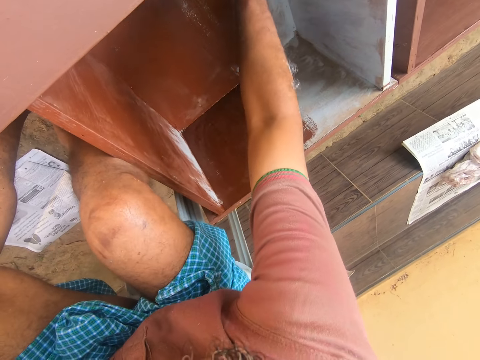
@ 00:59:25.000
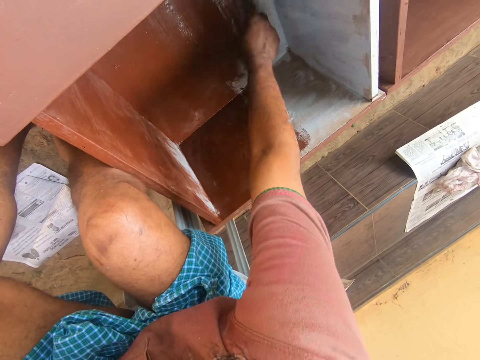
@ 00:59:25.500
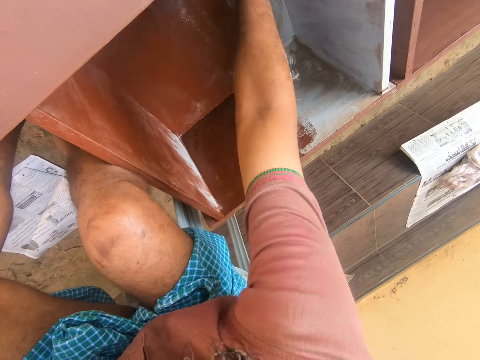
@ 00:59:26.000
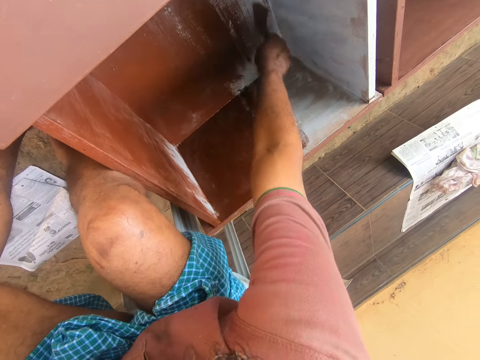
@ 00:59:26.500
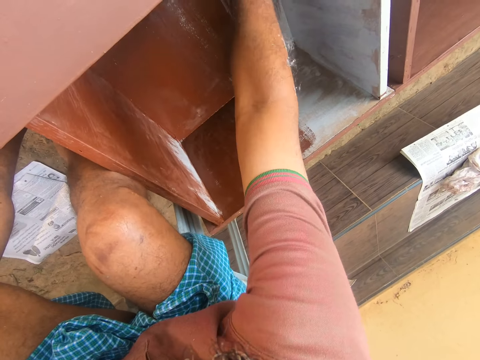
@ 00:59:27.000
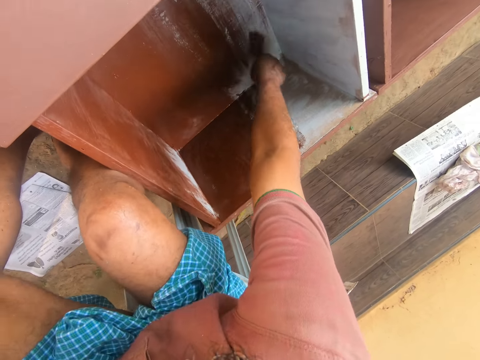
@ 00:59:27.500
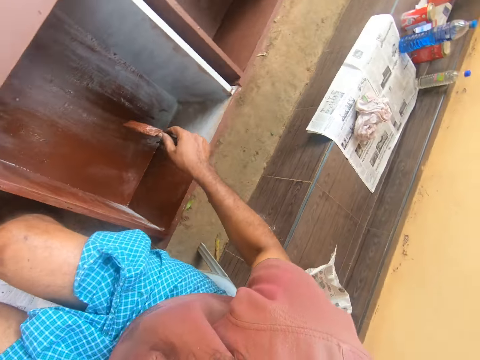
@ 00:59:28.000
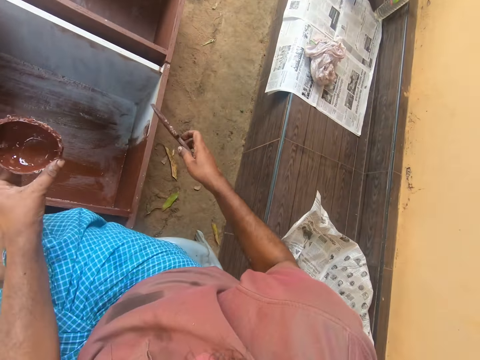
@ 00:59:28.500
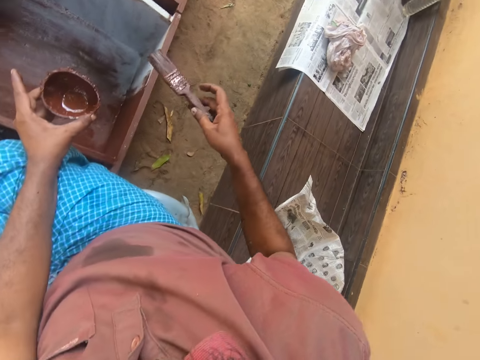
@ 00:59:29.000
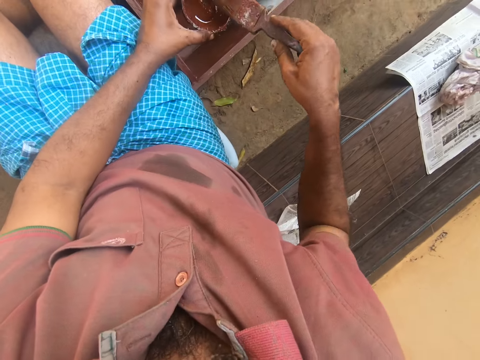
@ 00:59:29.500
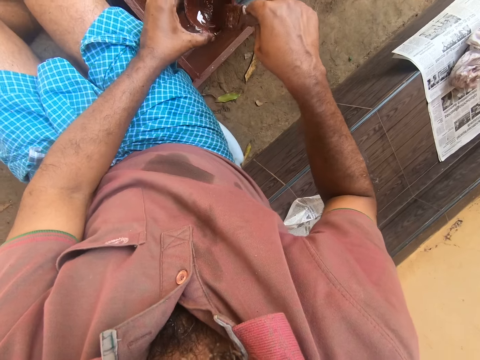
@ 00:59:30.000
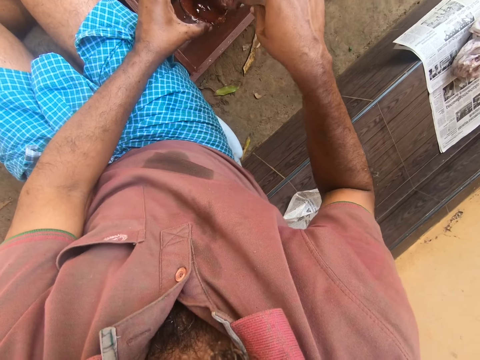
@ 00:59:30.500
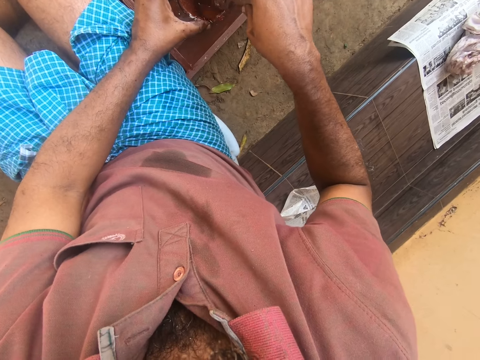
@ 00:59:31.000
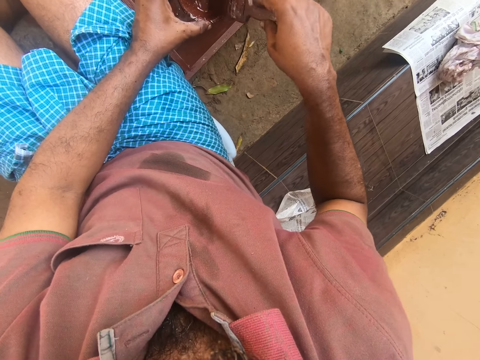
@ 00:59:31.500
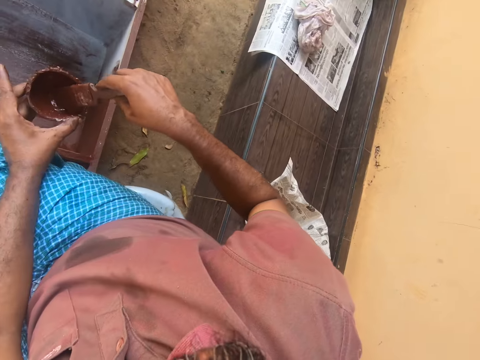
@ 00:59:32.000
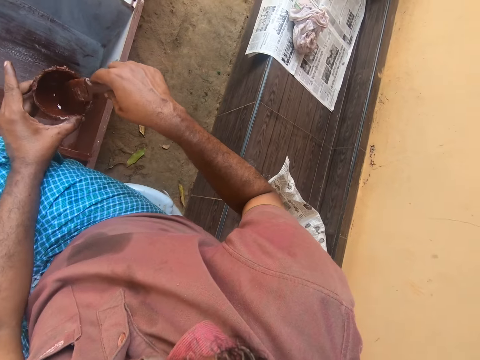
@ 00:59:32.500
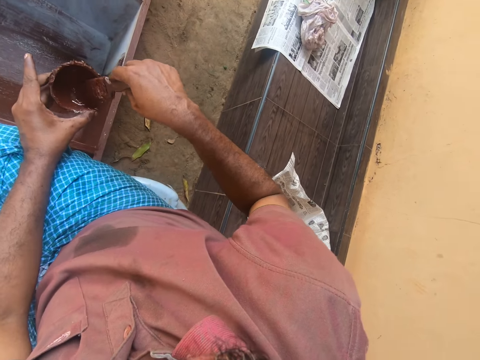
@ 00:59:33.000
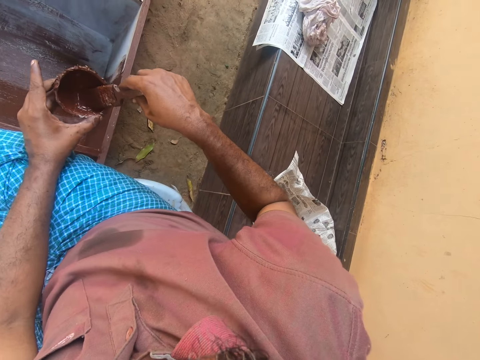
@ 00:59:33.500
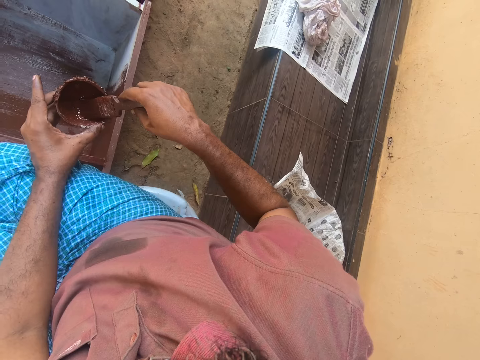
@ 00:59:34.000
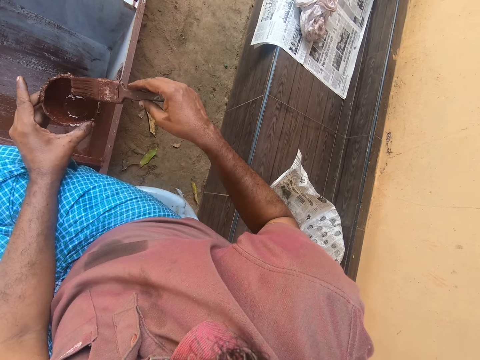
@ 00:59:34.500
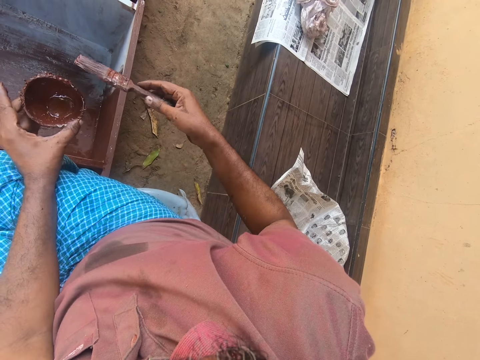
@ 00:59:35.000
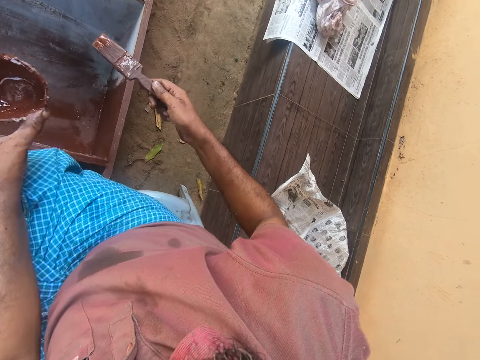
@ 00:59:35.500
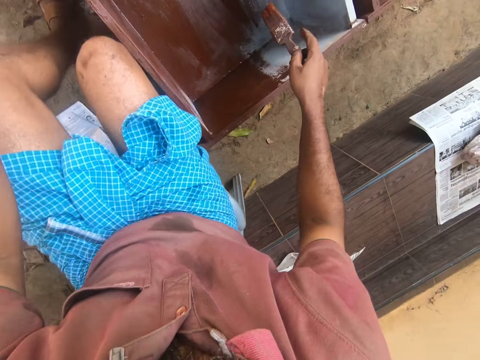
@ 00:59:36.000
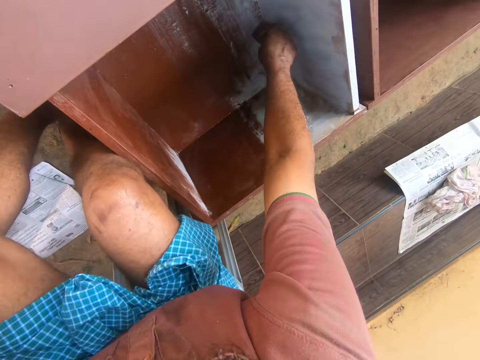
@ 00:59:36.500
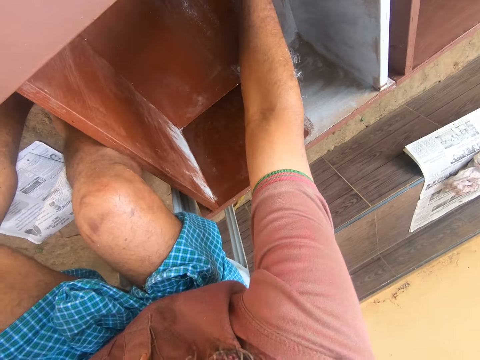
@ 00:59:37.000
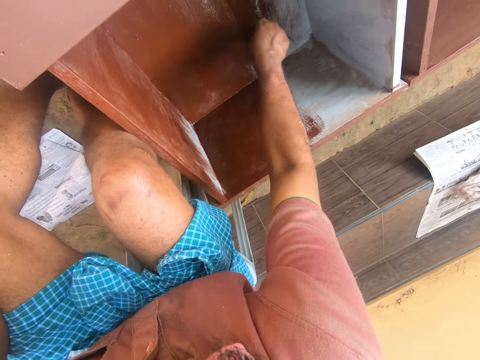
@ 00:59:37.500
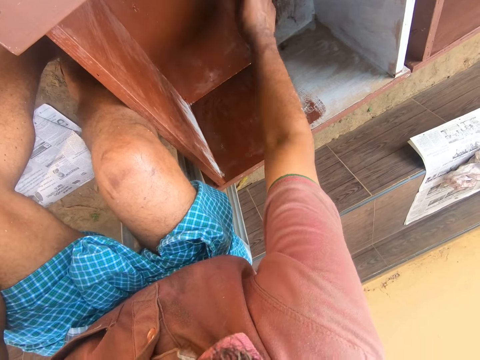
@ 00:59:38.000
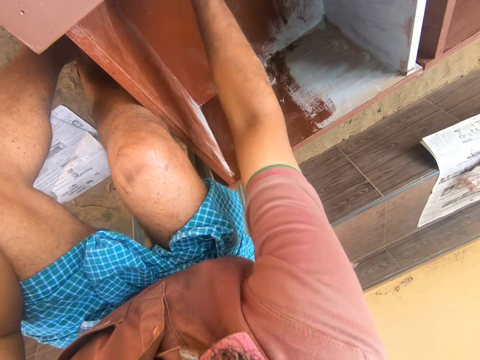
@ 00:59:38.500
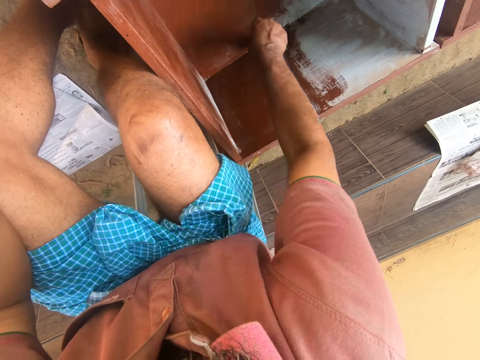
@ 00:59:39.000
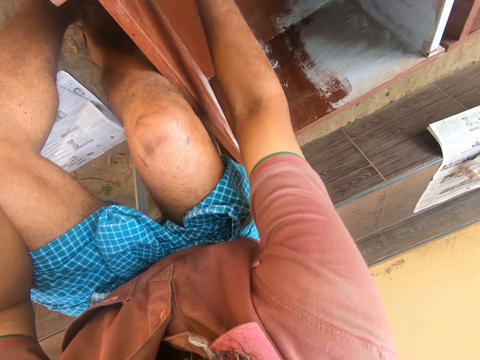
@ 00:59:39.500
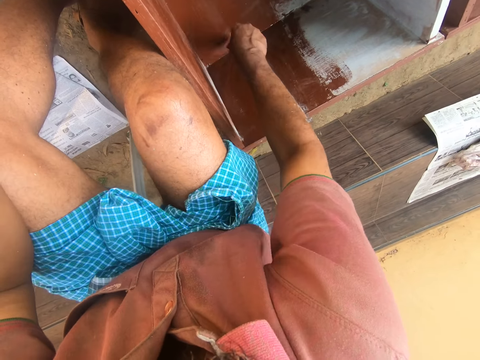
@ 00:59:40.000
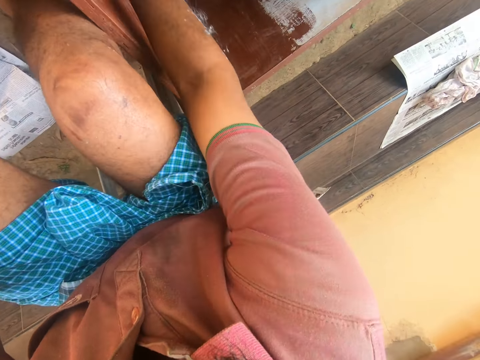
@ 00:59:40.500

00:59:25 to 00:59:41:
The camera wearer inserts the paint brush into the paint. They paint the drawer with the paint brush.

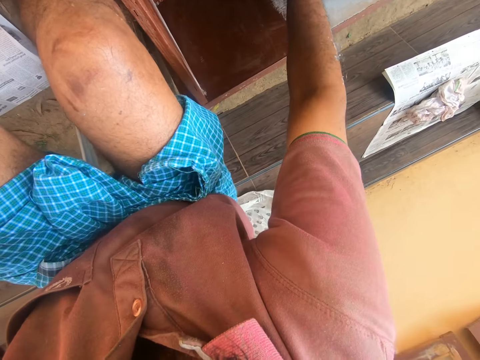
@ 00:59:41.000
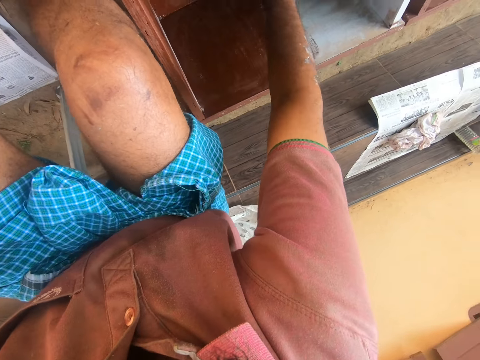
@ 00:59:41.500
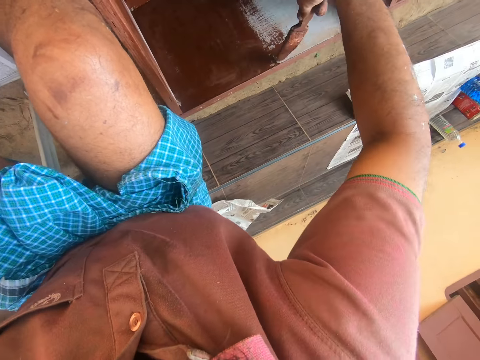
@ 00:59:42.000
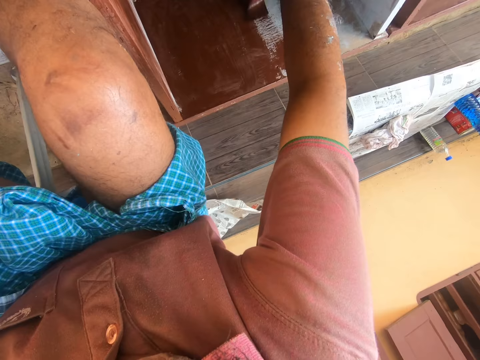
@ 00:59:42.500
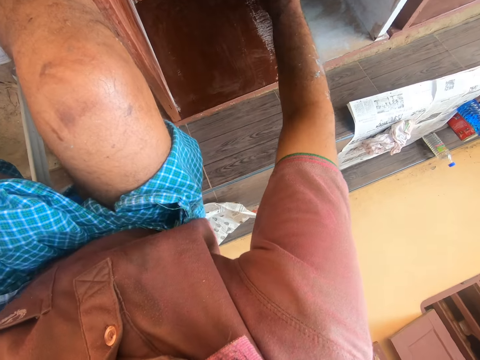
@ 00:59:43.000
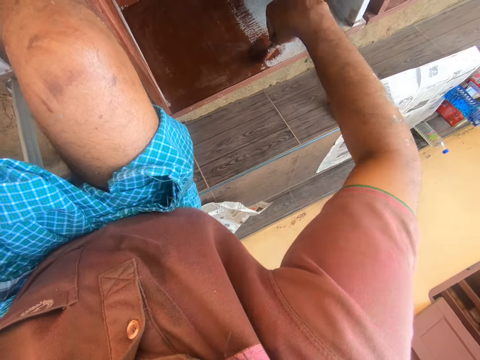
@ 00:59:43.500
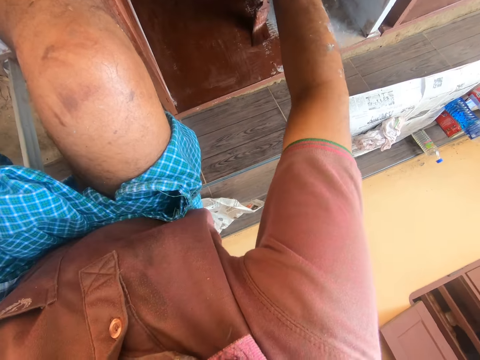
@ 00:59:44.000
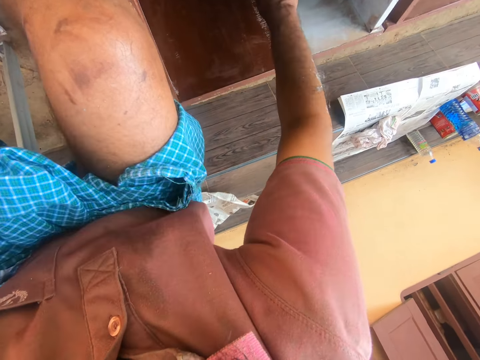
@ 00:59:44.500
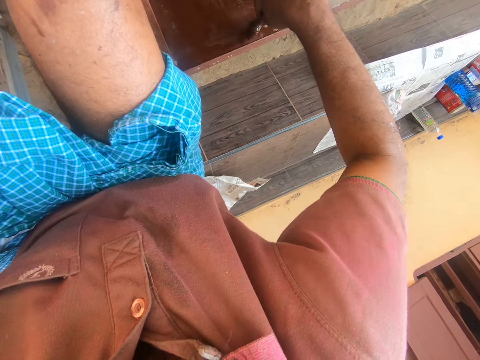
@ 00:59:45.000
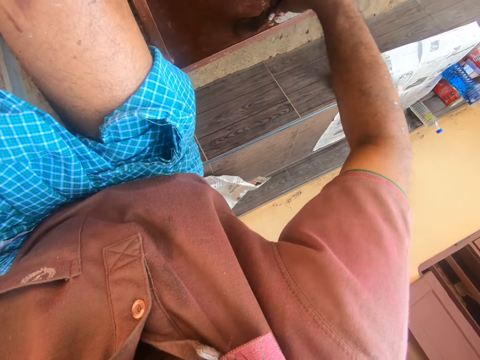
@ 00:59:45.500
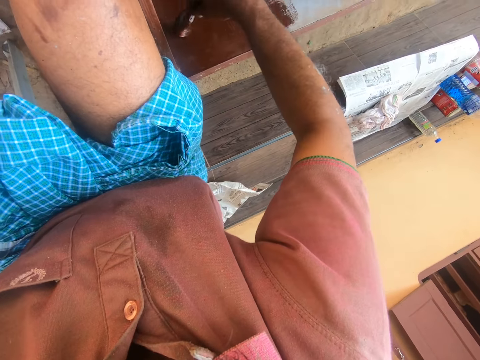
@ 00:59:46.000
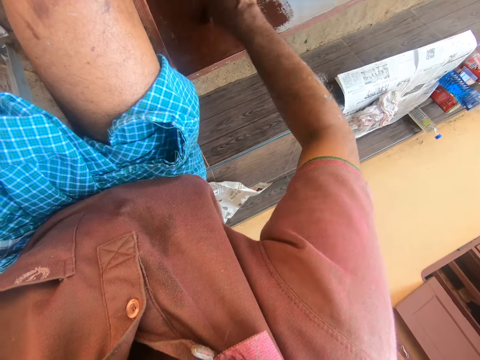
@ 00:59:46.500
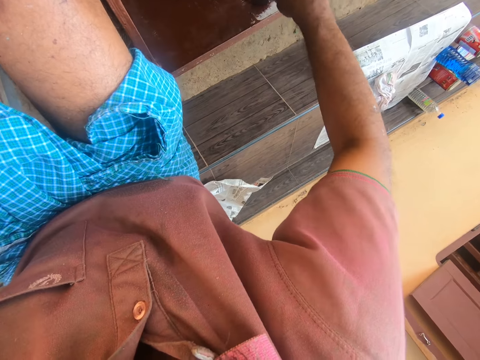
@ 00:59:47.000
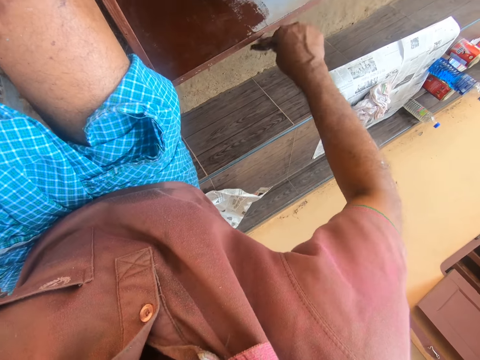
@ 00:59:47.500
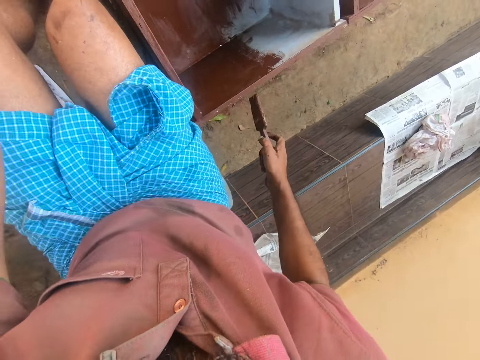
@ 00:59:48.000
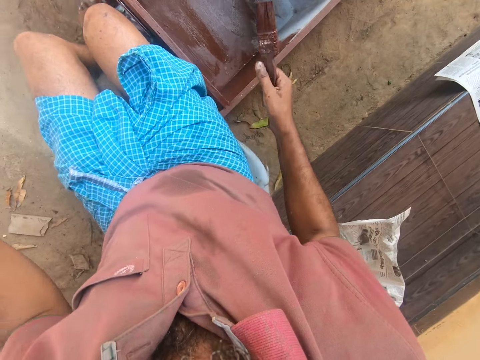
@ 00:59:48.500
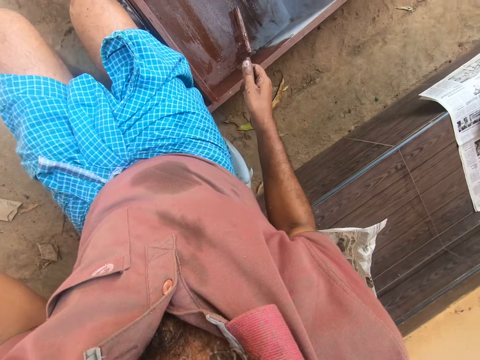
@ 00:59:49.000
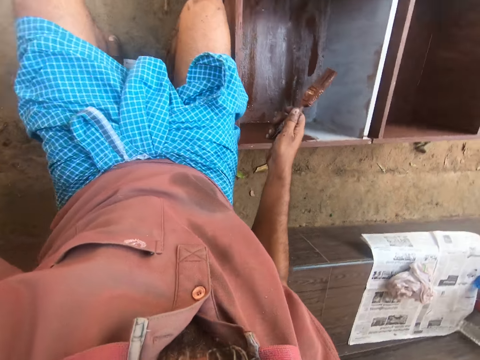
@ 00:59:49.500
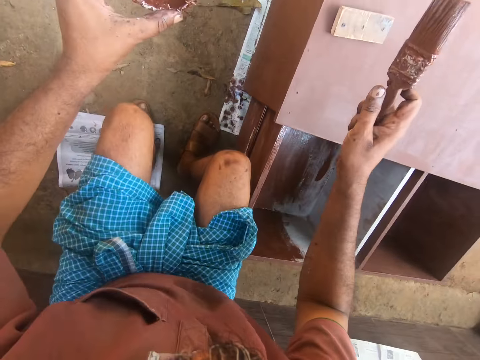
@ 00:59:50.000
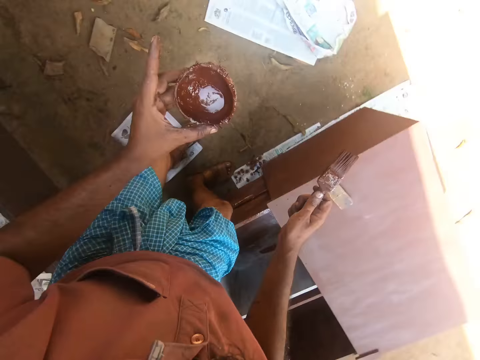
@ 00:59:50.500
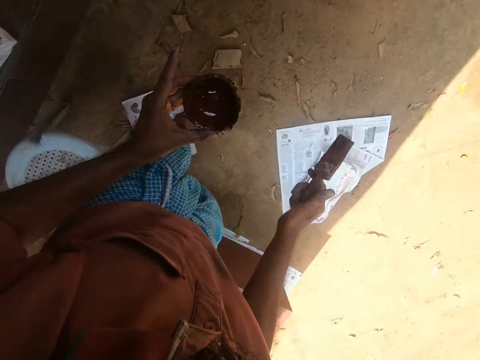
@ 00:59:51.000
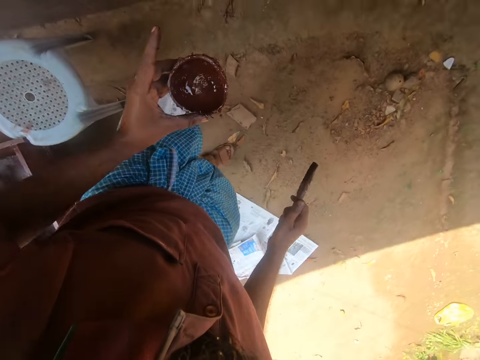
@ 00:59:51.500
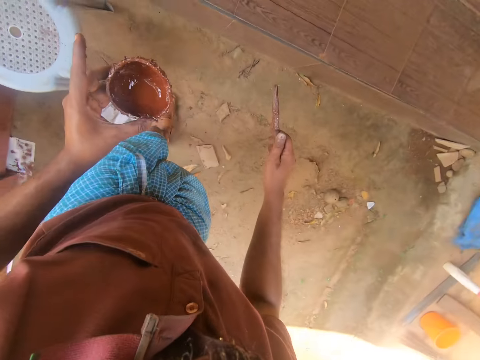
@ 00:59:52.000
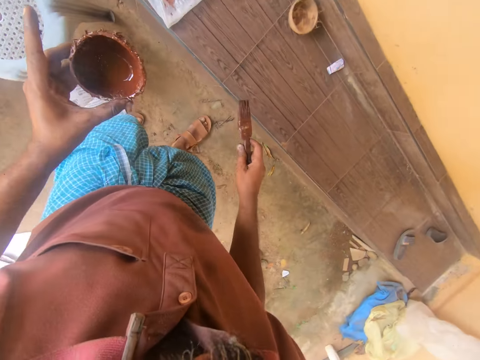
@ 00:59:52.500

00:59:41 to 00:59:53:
The camera wearer walks around.
